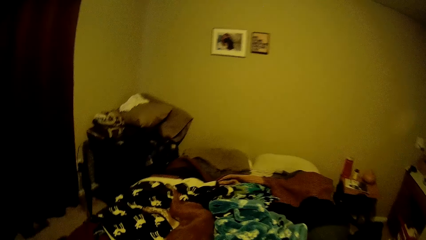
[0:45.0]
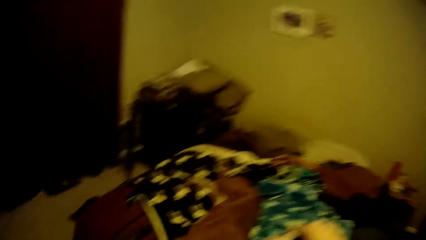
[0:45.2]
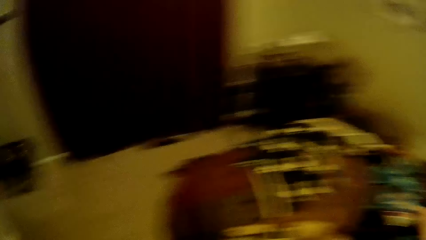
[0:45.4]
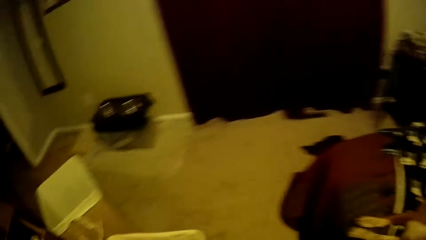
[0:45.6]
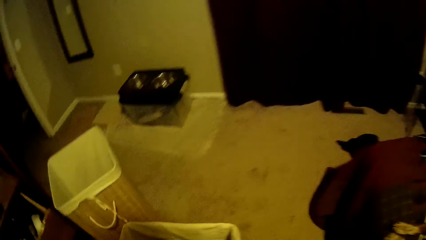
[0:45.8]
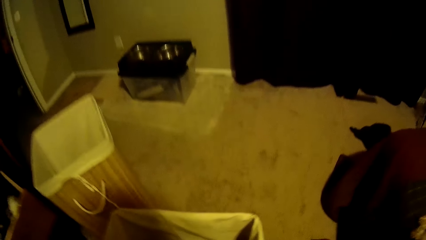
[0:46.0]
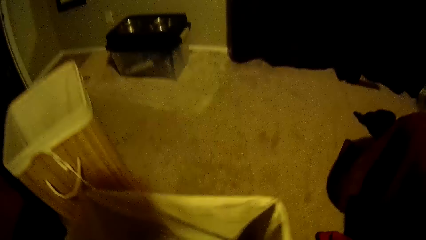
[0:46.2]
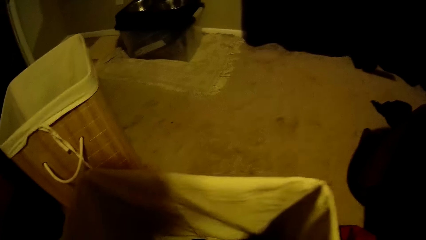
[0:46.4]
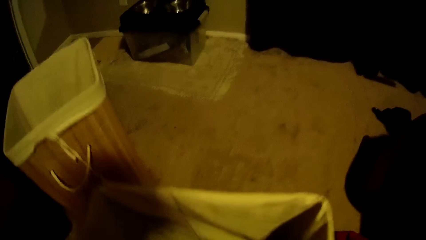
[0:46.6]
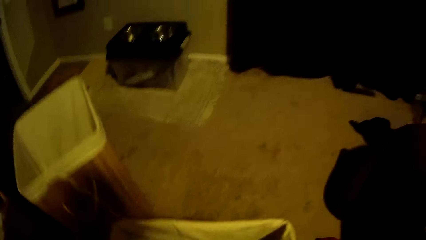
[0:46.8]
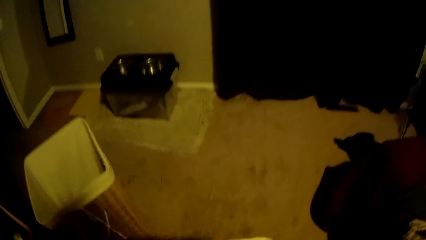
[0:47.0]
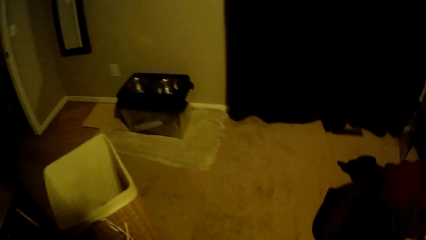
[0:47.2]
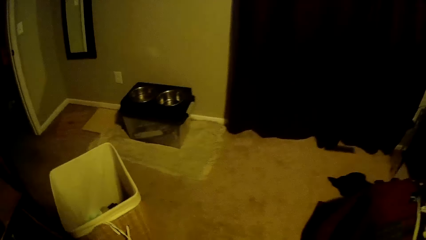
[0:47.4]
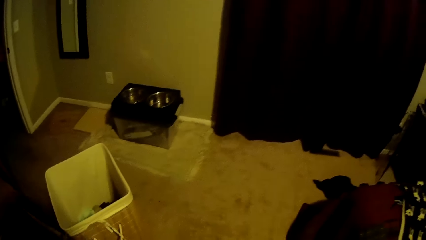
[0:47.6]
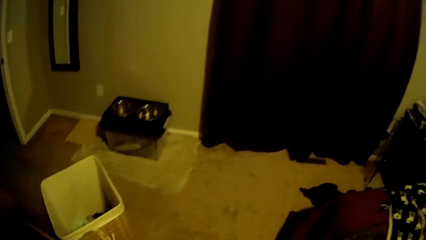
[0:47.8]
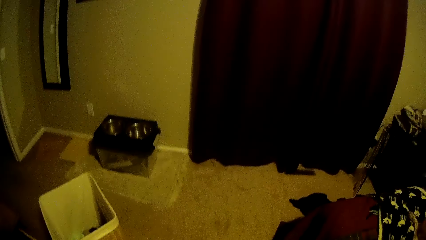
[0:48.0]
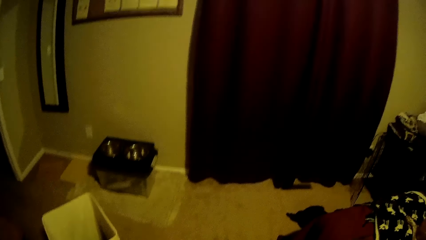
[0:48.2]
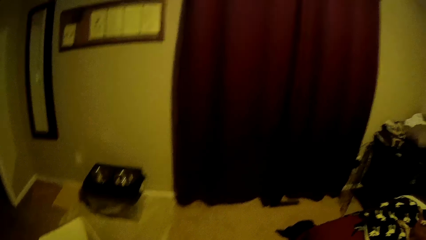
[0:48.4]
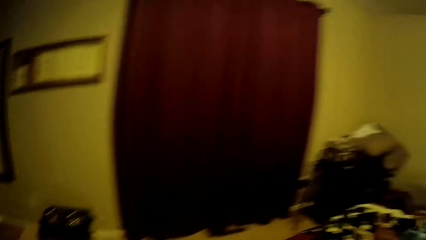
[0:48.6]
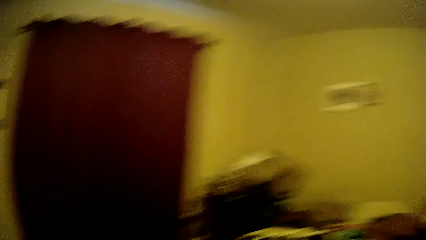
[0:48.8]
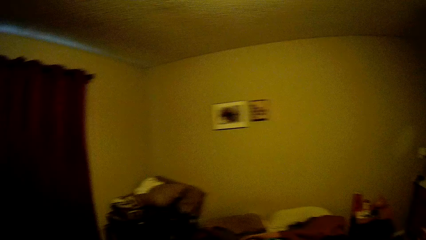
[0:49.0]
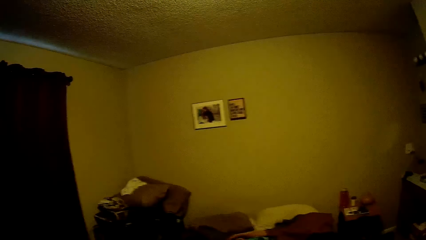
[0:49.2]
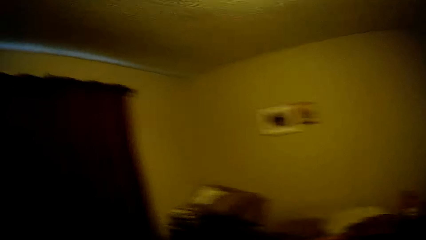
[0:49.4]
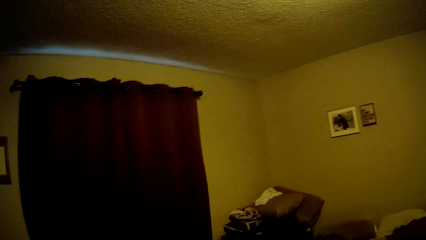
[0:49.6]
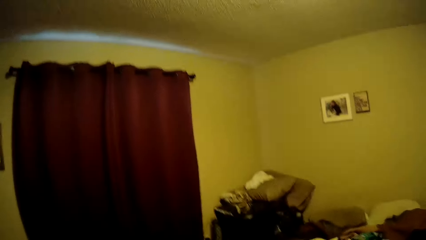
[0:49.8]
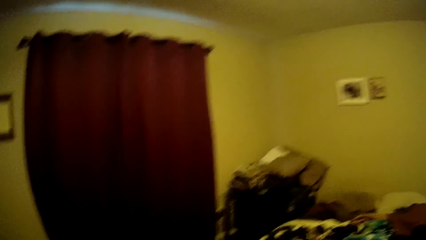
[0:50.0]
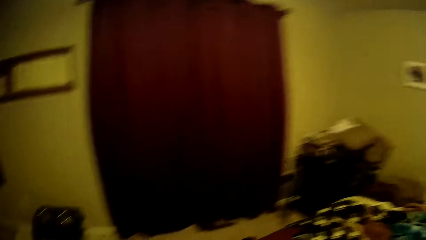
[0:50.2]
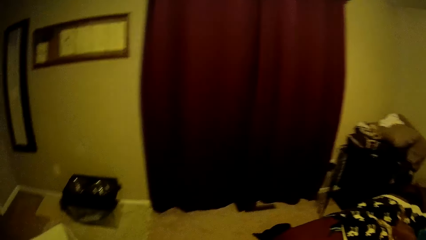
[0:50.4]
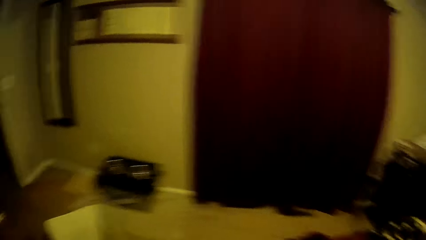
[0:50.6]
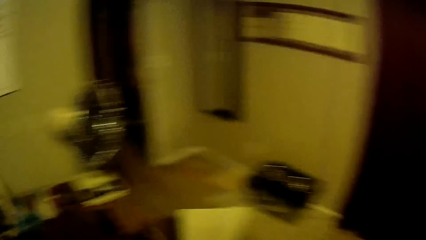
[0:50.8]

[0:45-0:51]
The camera wearer drops the cloth on the bed.

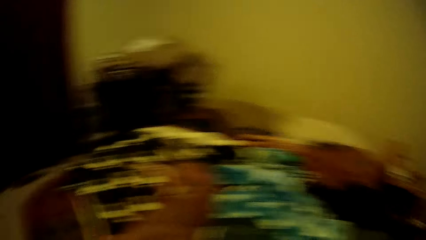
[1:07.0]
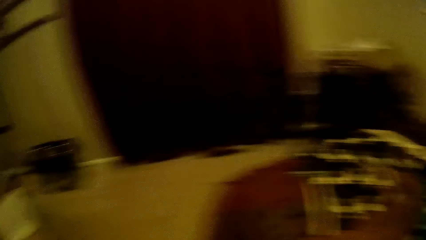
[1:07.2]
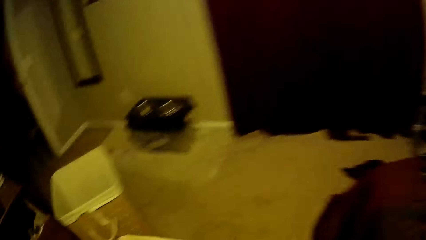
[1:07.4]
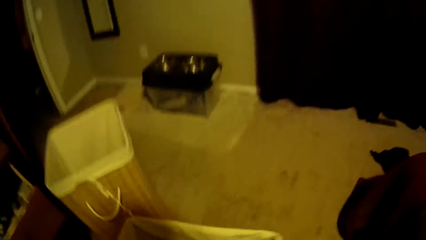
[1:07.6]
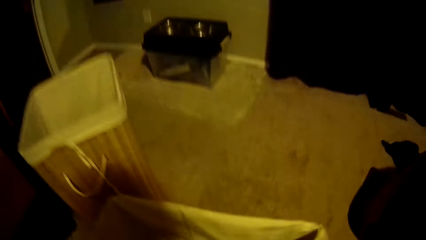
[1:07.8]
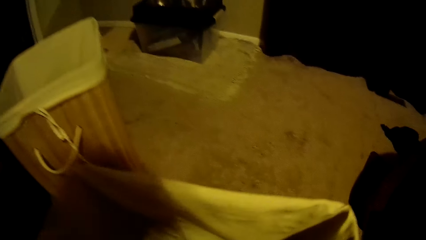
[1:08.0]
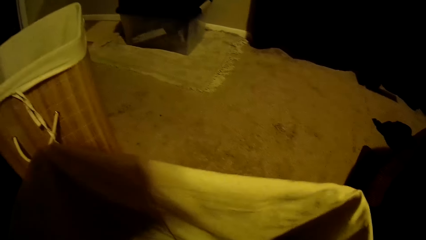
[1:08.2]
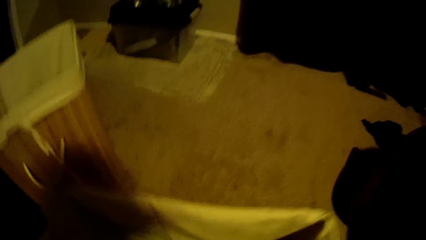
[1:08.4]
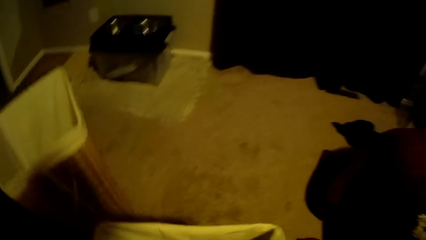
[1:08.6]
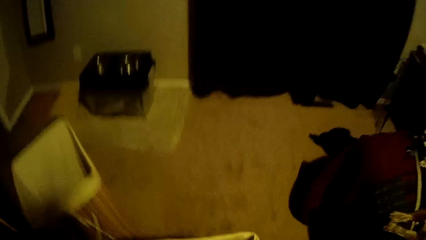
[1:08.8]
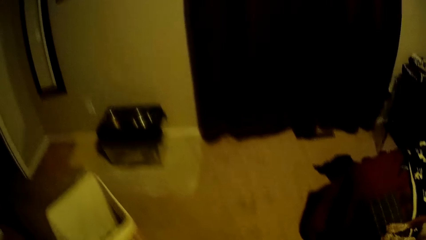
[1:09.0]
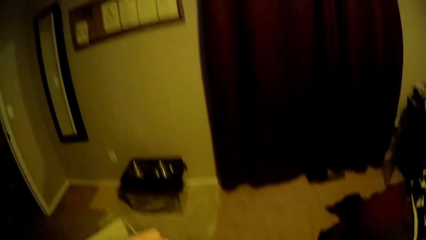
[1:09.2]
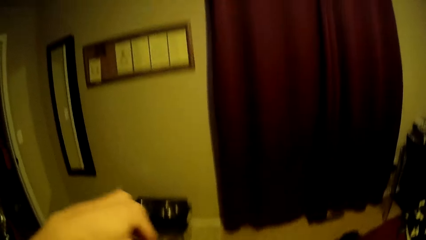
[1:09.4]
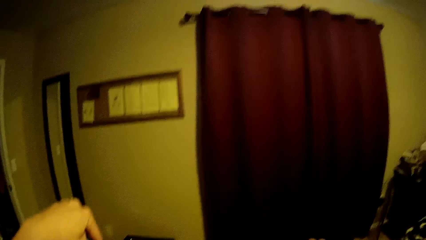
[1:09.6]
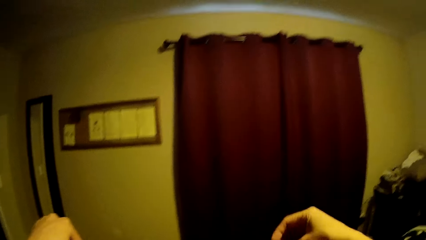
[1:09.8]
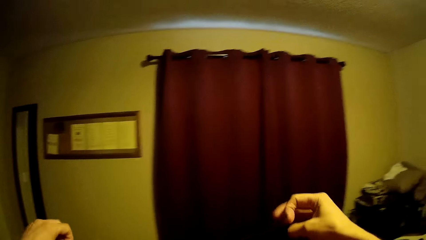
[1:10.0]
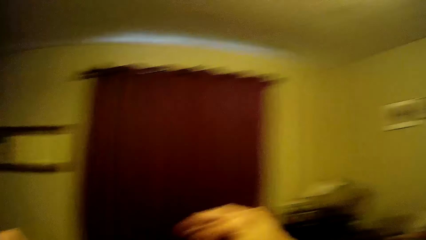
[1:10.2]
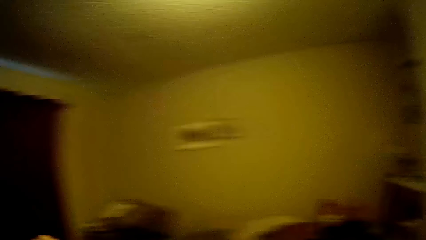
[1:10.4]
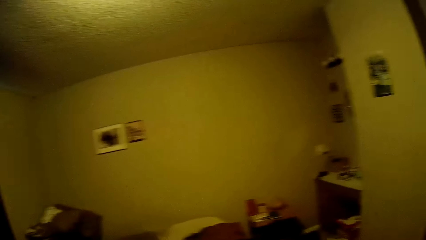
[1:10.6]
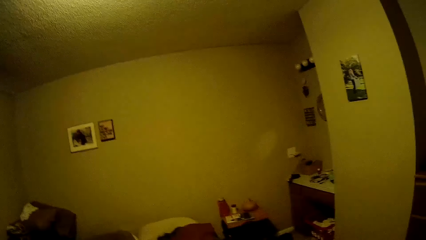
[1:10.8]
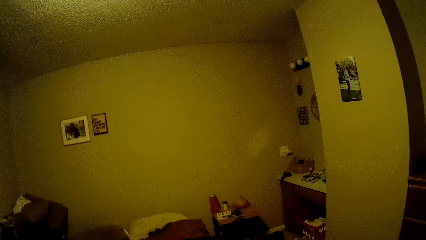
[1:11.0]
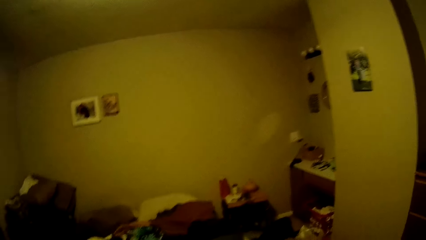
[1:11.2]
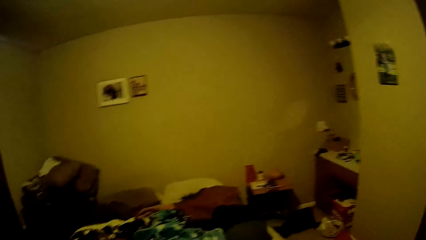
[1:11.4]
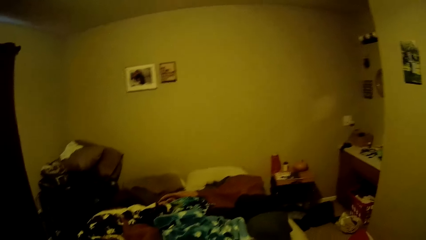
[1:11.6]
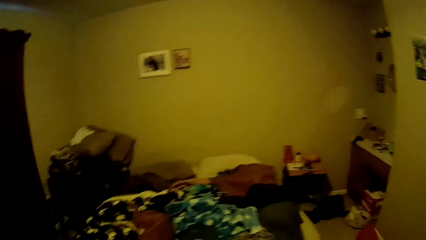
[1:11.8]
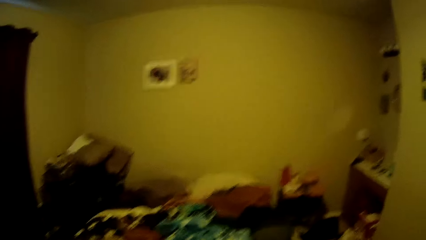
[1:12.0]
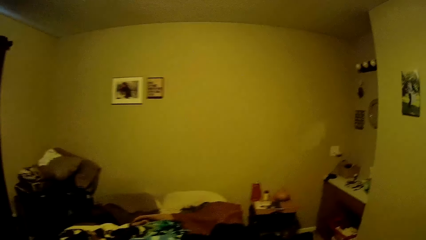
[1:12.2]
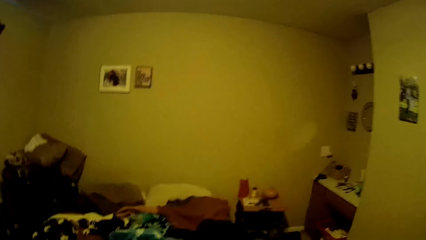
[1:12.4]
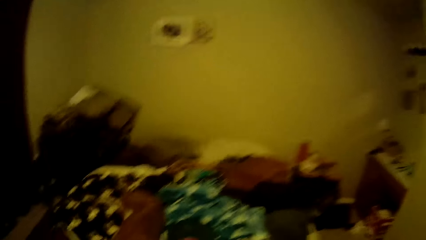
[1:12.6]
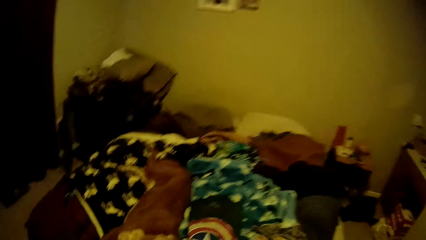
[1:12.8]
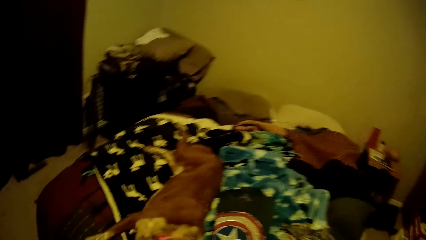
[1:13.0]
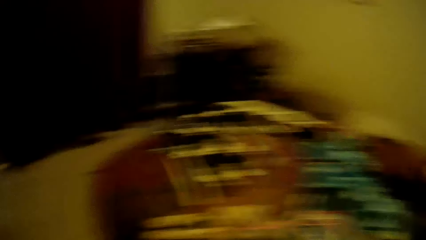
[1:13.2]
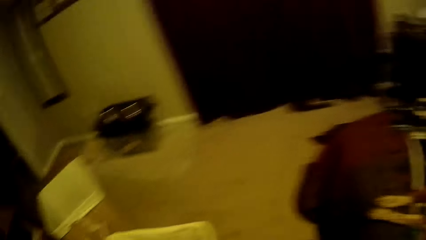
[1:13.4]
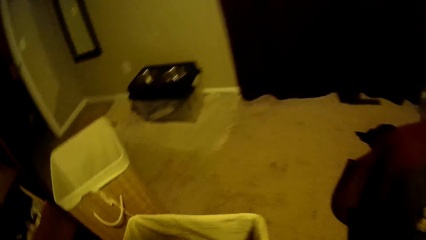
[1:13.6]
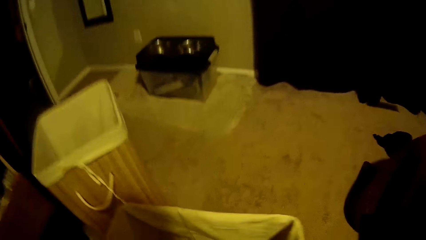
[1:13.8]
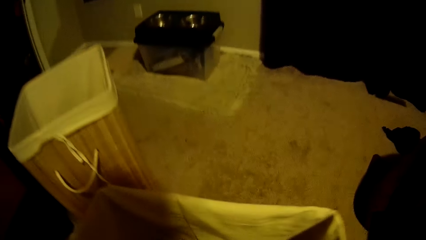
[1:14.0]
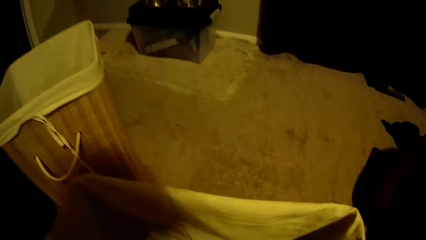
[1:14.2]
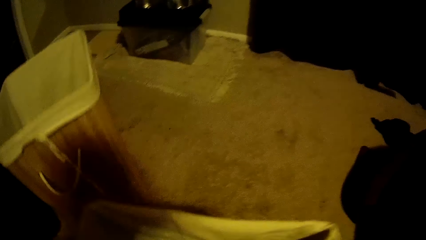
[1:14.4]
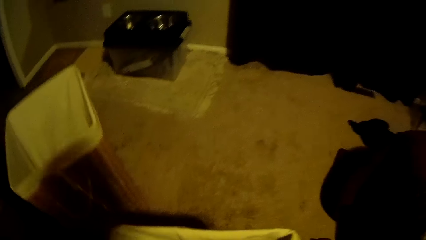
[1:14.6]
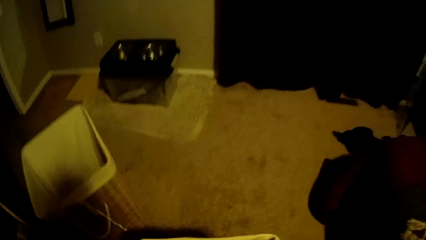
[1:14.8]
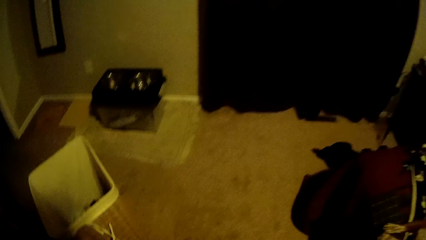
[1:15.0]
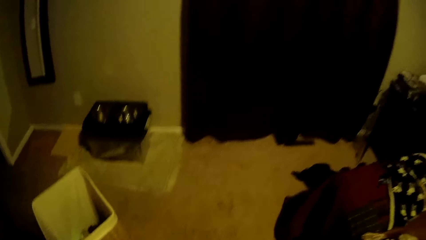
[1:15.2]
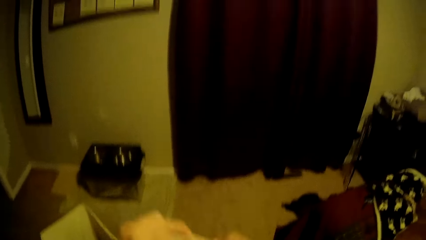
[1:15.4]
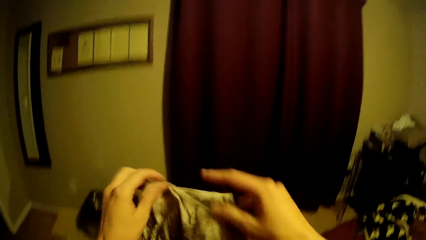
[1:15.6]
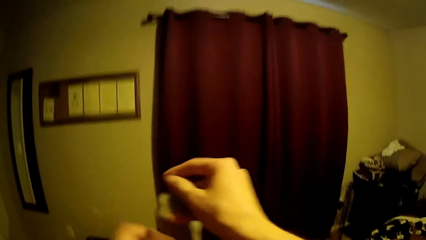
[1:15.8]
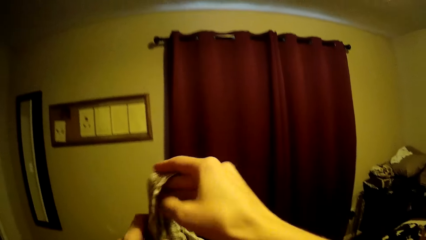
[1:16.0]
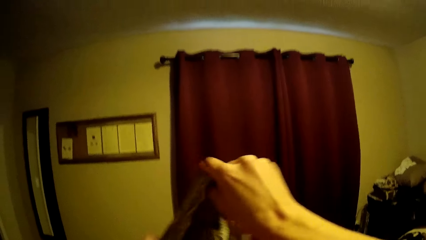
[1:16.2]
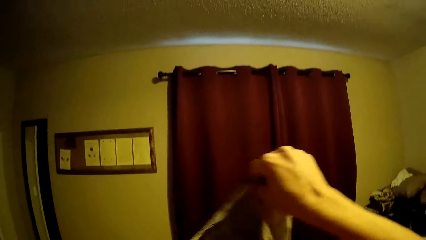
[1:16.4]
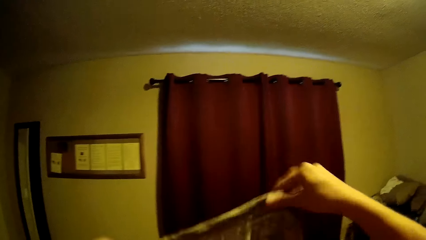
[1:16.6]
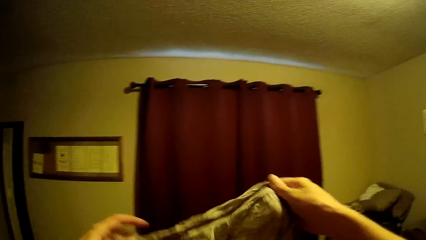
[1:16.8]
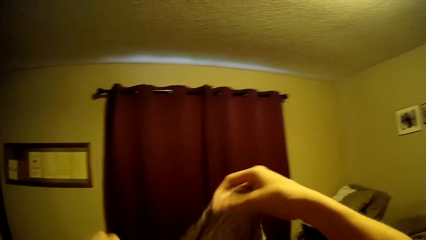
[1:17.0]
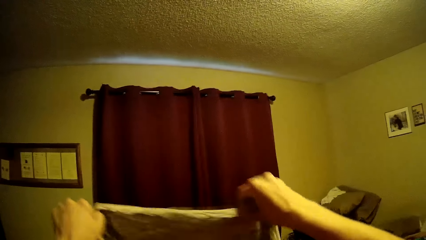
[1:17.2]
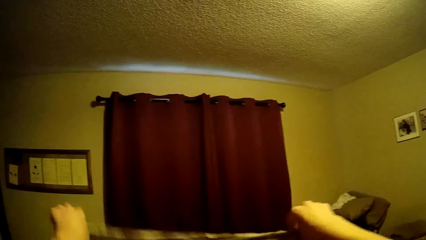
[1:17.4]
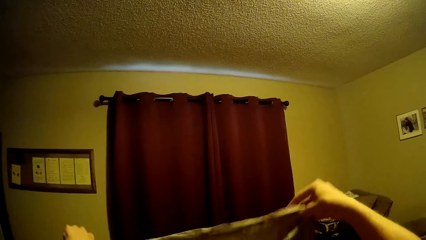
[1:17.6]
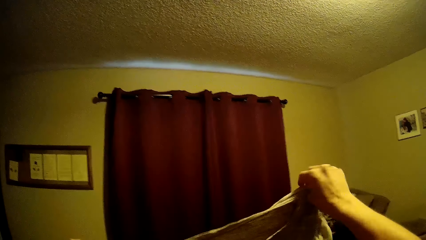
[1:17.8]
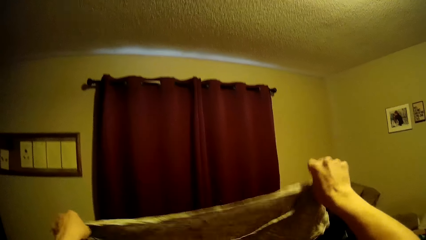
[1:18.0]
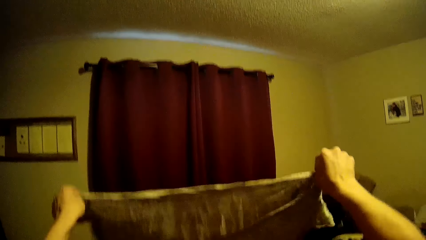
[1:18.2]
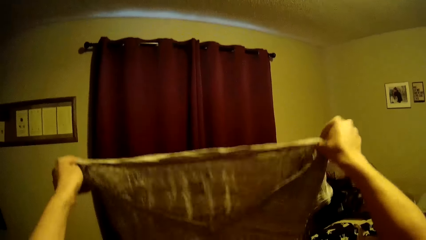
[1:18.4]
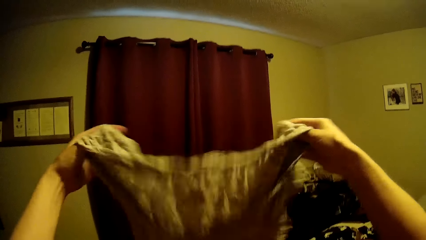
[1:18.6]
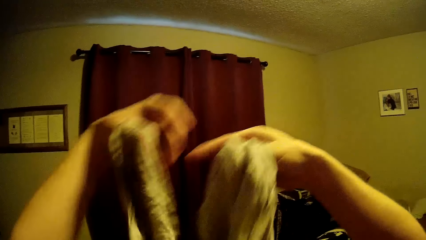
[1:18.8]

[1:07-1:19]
The camera wearer picks up another cloth from the laundry basket. They pick up another cloth or t-shirt from the laundry basket again. They hold the t-shirt firmly. They pick up another cloth from the laundry basket.
